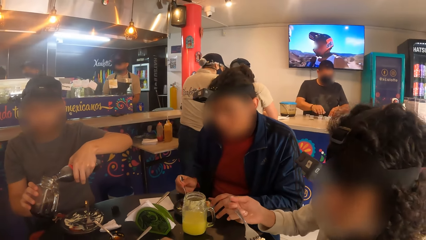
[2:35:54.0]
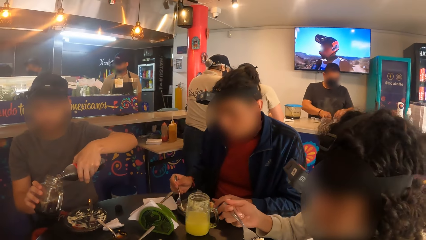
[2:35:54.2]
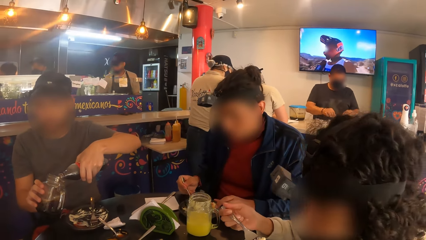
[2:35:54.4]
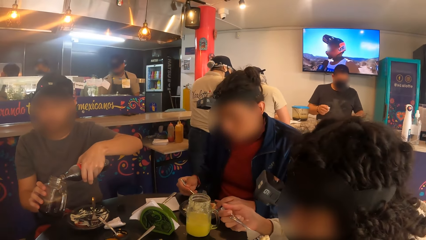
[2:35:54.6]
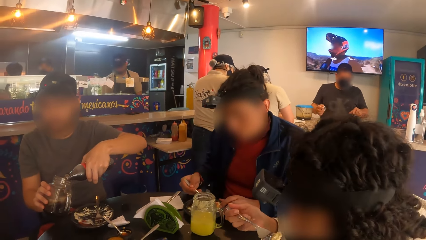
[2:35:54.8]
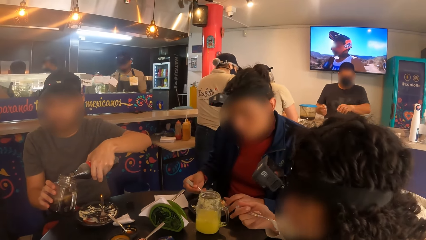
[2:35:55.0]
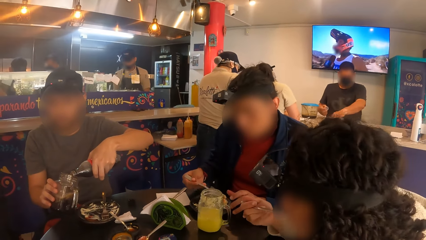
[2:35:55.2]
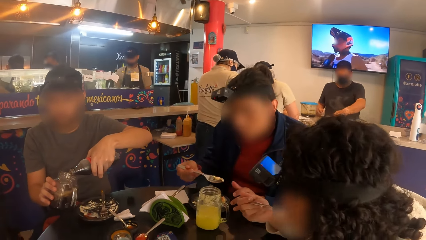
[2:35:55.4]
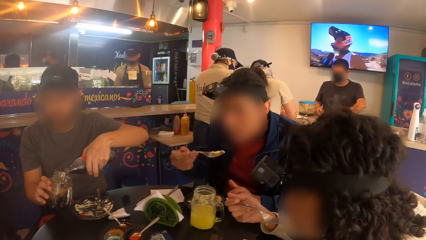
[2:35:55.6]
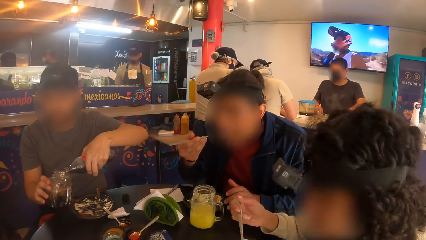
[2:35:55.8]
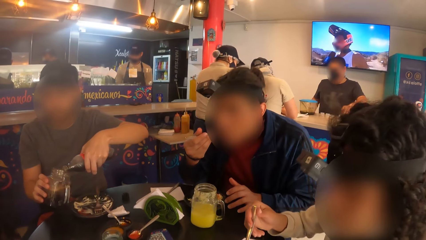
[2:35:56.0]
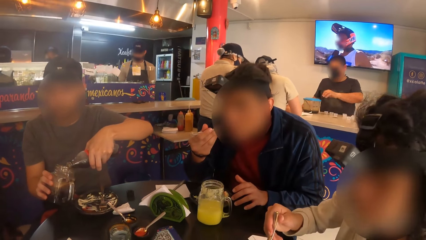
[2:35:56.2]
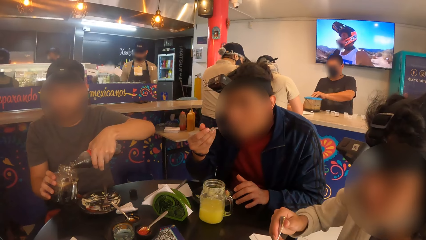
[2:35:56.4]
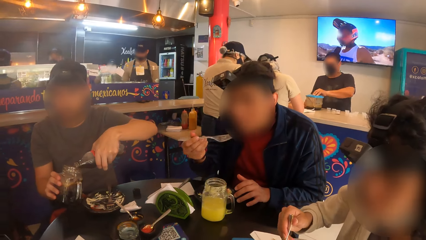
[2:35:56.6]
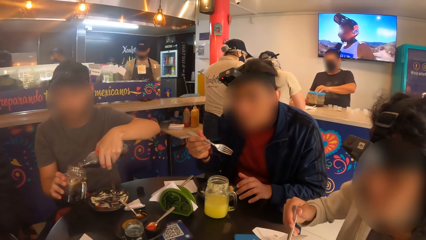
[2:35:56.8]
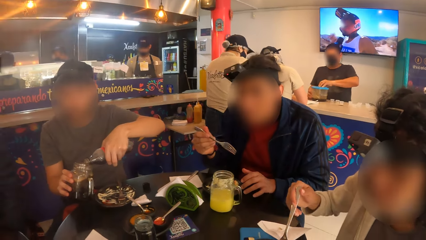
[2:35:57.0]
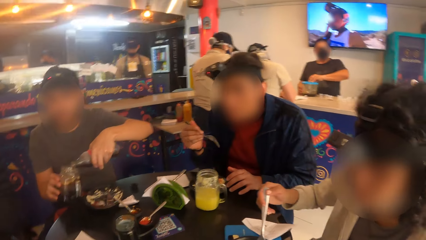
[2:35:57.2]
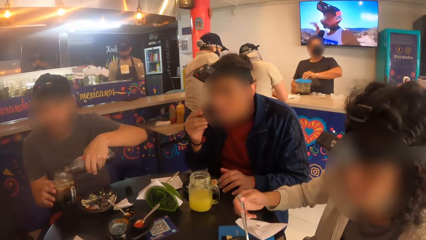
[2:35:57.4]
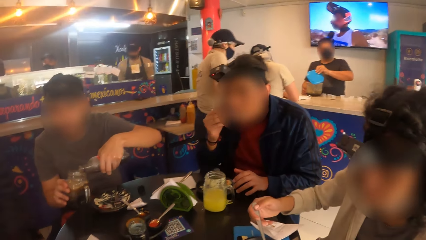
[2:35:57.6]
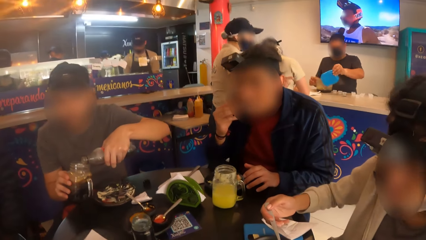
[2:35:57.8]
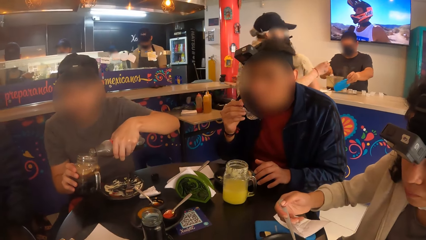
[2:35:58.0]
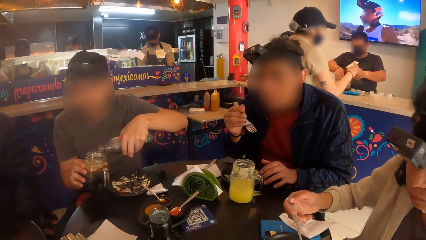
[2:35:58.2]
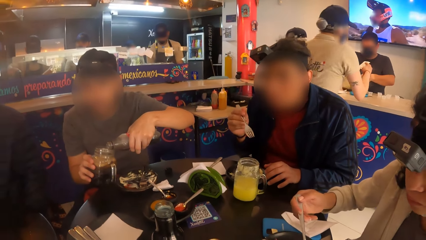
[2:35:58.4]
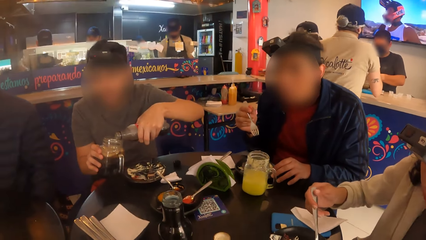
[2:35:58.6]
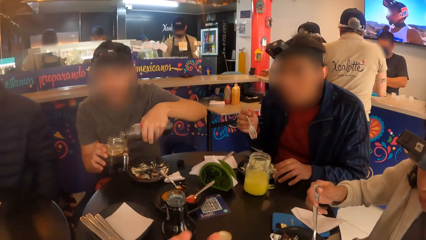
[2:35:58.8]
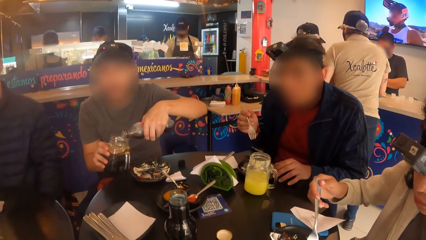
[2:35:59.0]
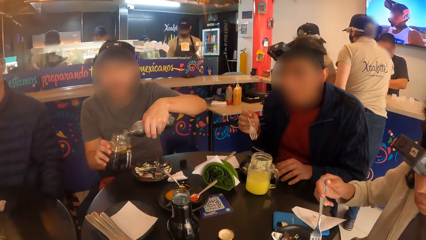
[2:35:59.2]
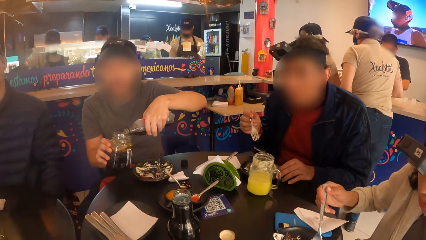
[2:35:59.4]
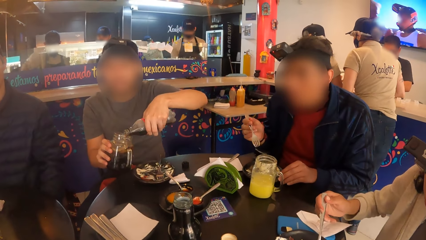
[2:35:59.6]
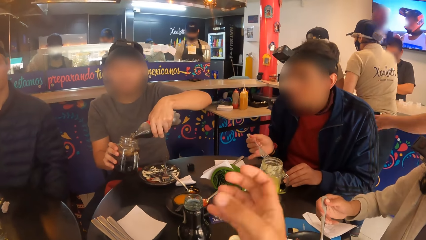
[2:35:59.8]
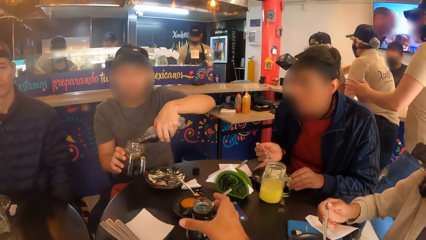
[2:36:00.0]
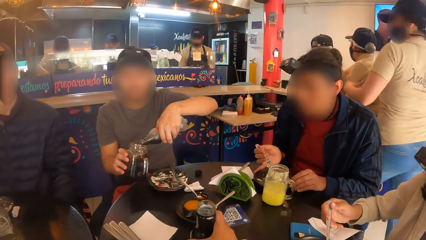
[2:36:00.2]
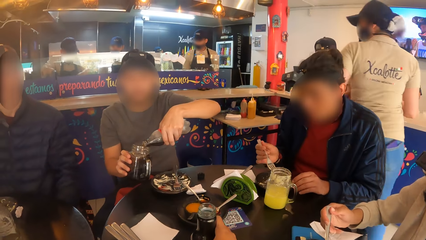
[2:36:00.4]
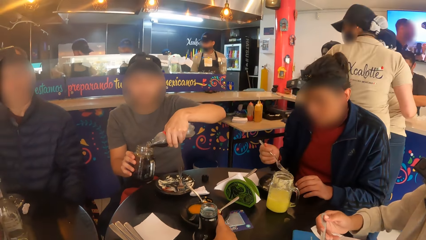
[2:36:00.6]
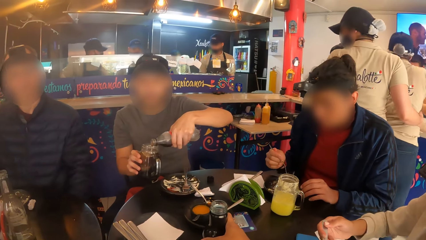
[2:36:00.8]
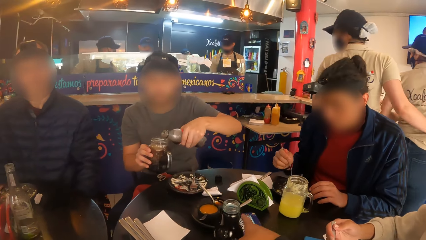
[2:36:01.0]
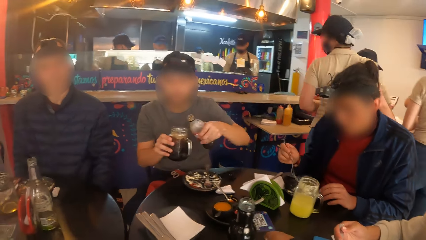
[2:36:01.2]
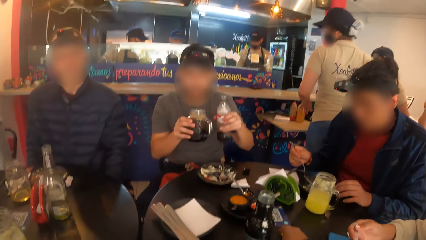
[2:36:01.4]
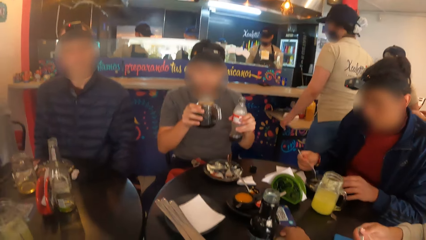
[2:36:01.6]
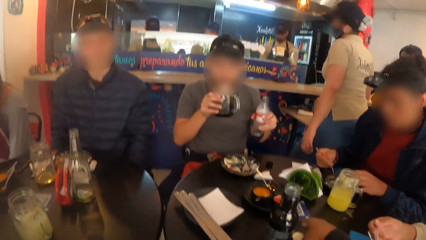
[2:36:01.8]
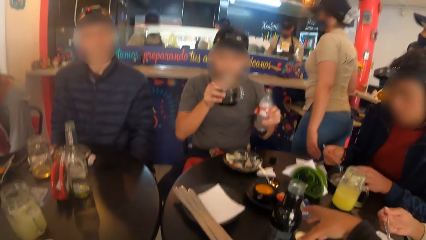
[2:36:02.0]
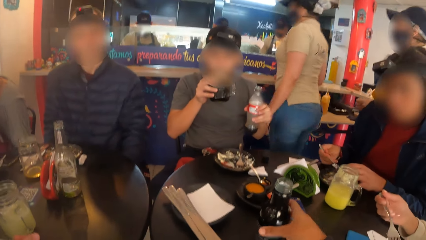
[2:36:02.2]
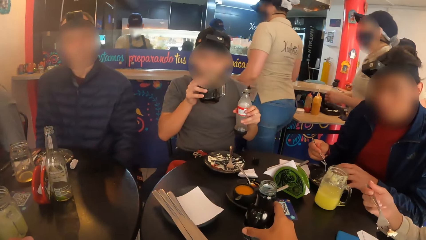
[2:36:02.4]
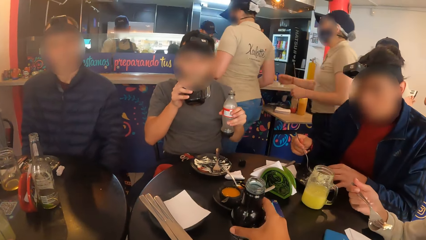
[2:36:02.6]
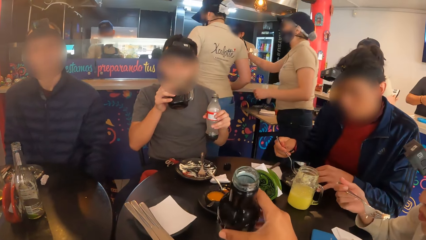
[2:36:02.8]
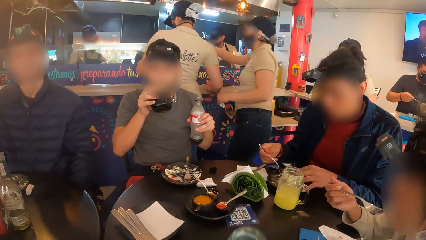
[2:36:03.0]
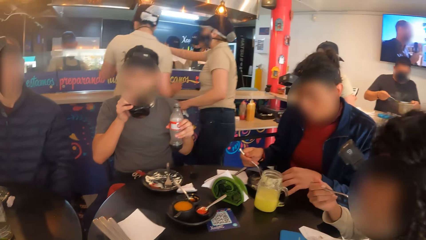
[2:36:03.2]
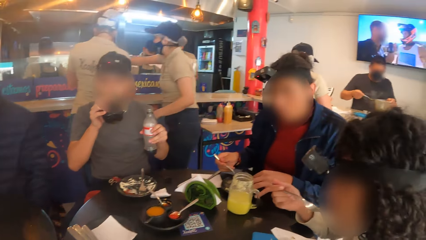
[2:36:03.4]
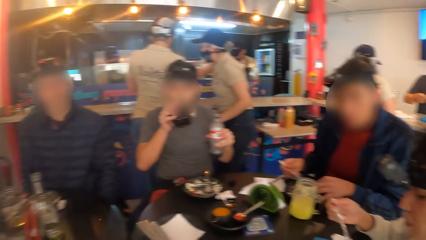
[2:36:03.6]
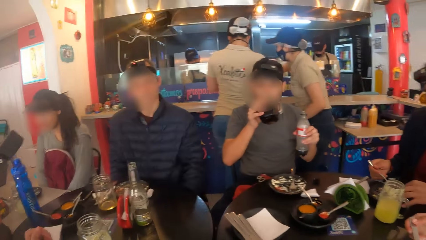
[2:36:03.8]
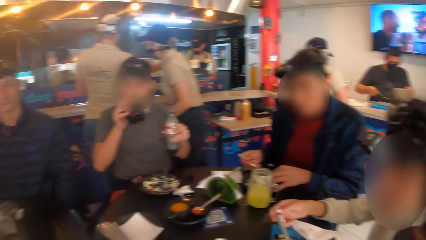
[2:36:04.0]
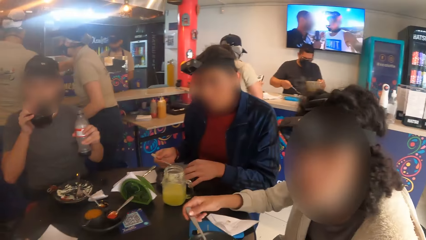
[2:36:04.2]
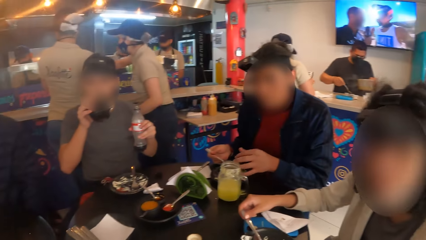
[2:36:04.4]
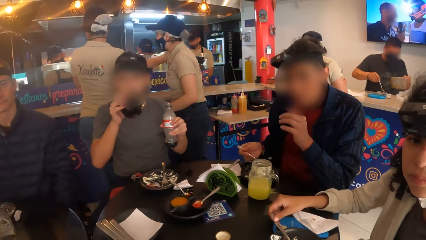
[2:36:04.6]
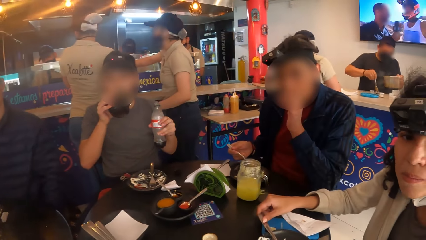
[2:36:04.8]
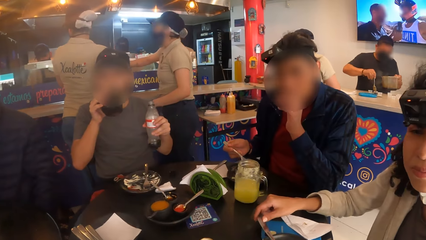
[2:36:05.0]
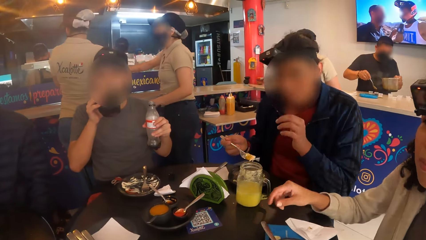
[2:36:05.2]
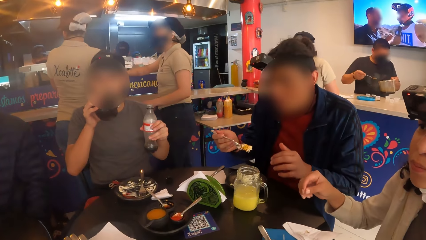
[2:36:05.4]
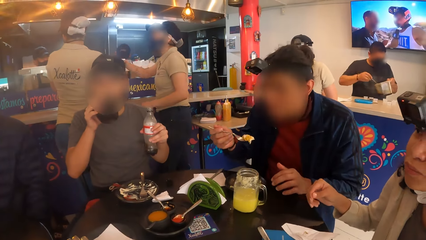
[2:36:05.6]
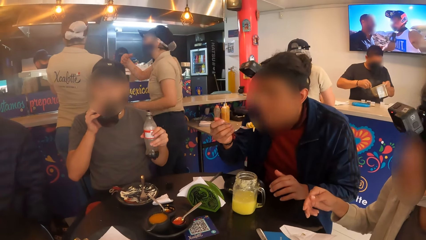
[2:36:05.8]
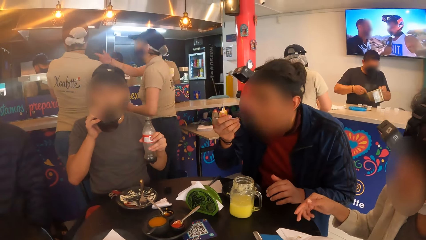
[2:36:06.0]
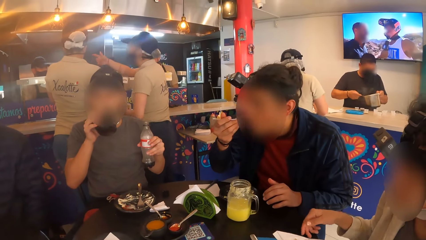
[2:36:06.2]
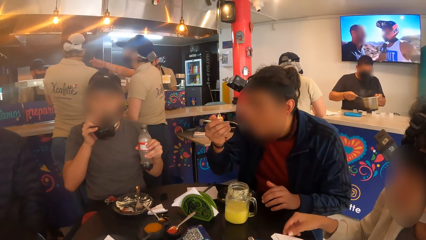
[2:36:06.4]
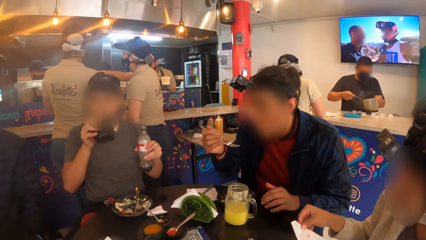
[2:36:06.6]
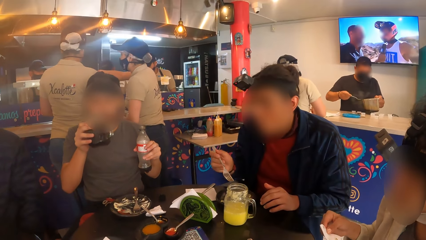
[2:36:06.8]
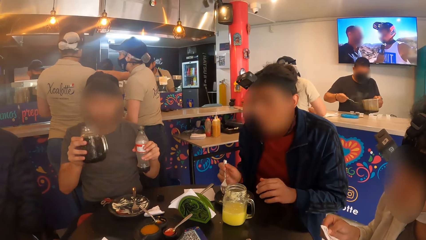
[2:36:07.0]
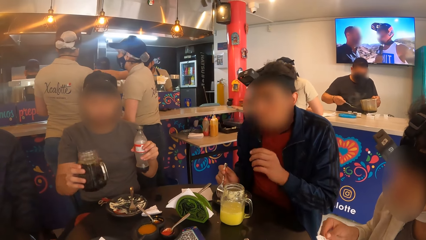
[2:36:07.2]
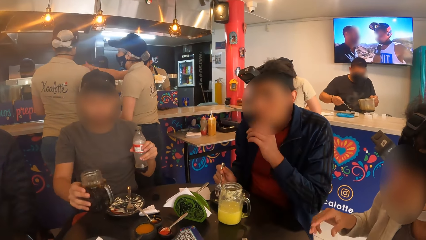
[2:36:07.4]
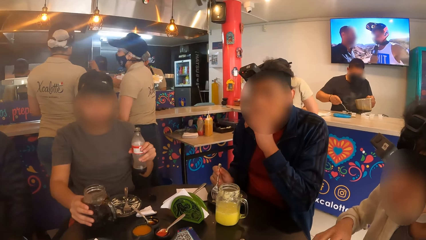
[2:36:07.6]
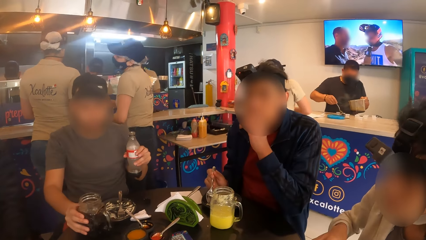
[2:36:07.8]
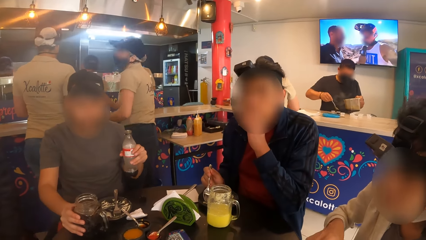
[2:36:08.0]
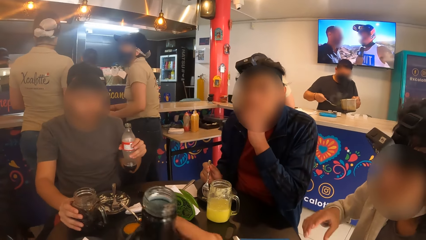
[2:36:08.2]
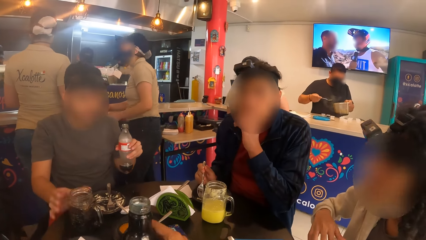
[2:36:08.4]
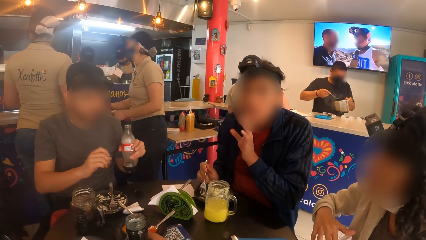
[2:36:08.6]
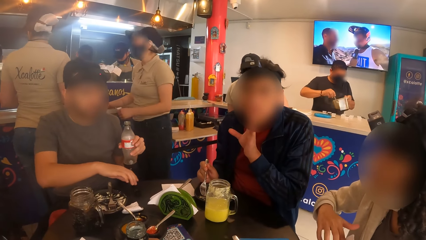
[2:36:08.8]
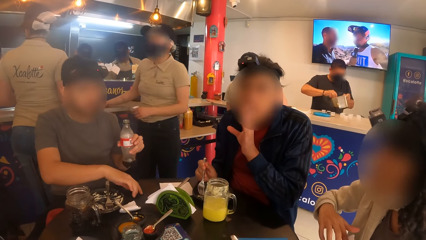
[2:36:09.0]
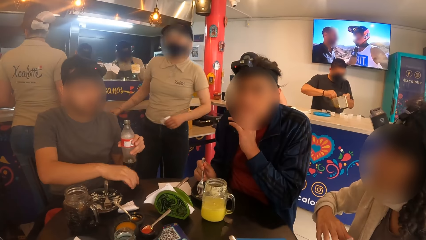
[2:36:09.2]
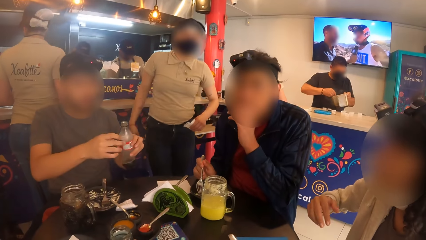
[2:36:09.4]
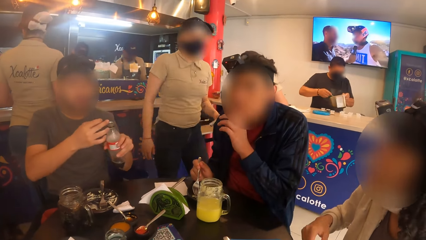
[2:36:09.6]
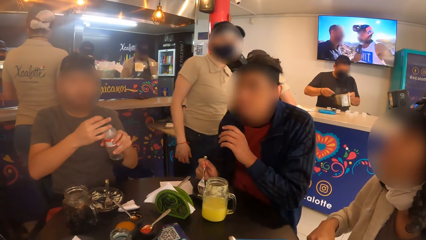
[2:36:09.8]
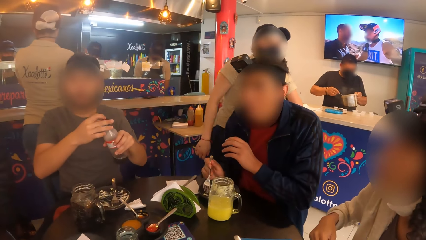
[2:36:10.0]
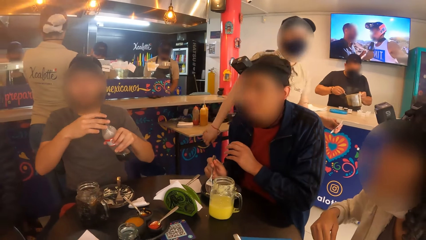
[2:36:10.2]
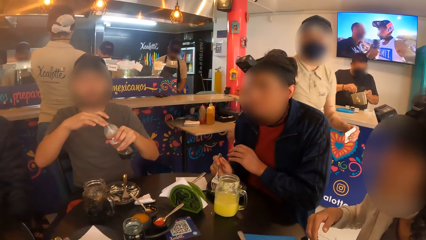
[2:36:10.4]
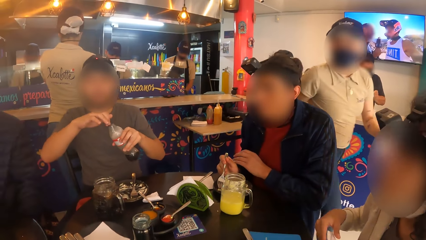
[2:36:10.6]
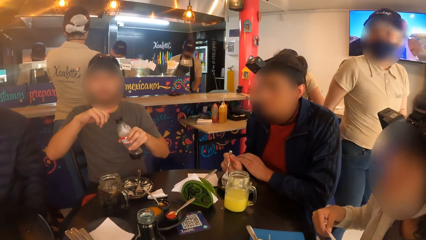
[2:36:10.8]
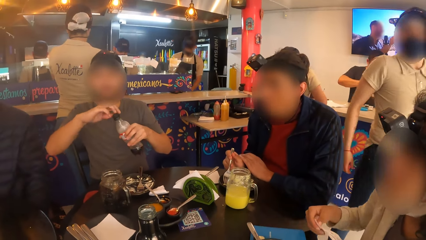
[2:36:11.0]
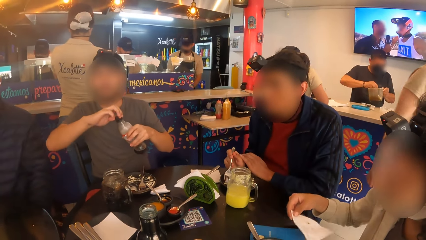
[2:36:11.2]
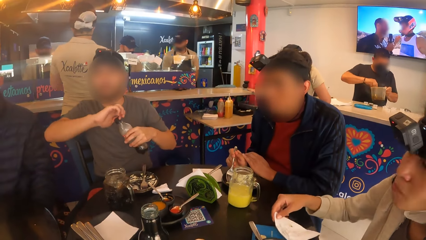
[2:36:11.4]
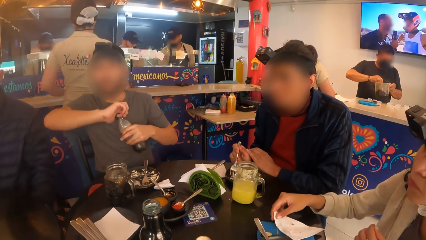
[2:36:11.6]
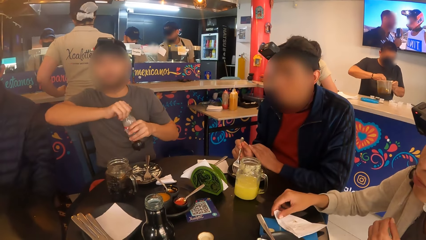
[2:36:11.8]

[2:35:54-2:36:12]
The woman eats a taco on the fork in her right hand. The man eats the taco on the fork in his right hand. Another man drinks juice from the cup in his right hand. The camera wearer picks up the bottle on the table with her right hand. She drinks juice from the bottle in her right hand. The first man eats the taco on the fork in his right hand. The woman picks up a serviette on the table with her right hand. The other man drinks the juice. The other man drops the cup in his right hand on the table. The camera wearer drops the bottle in her right hand on the table. The other man picks up the bottle lid on the table with his right hand. The other man covers the bottle with the bottle lid in his right hand.
